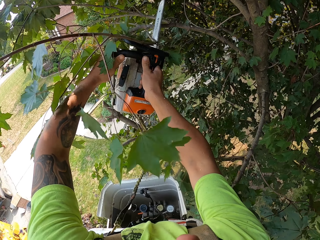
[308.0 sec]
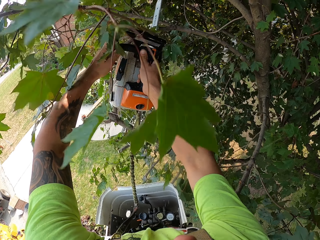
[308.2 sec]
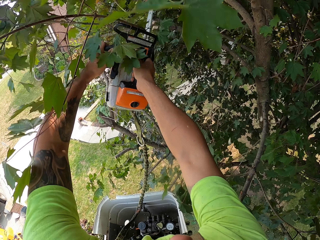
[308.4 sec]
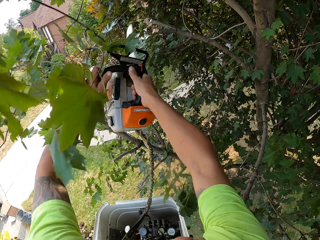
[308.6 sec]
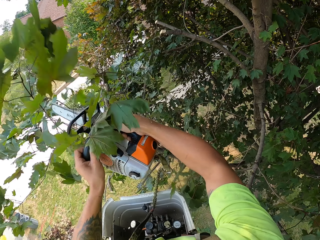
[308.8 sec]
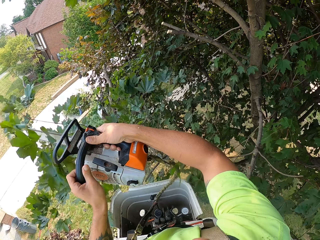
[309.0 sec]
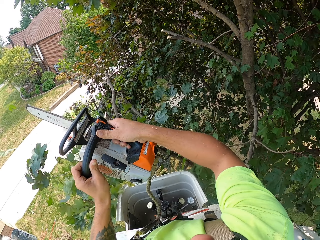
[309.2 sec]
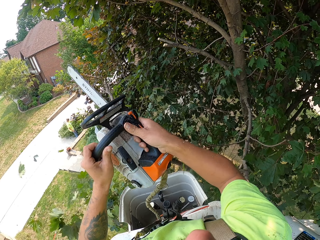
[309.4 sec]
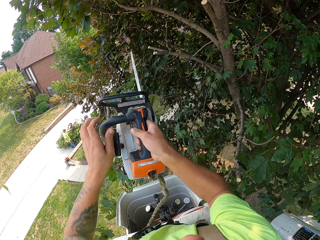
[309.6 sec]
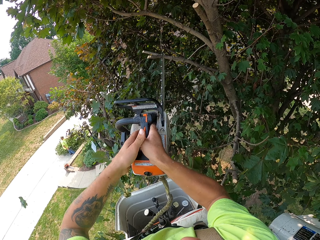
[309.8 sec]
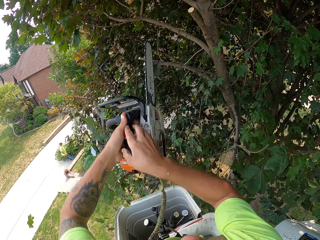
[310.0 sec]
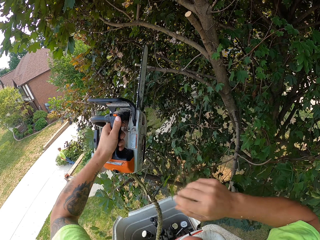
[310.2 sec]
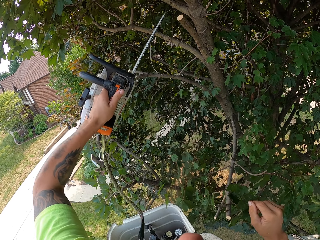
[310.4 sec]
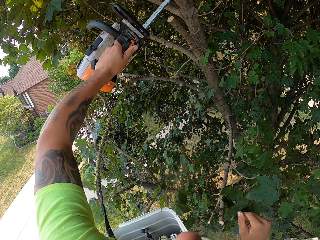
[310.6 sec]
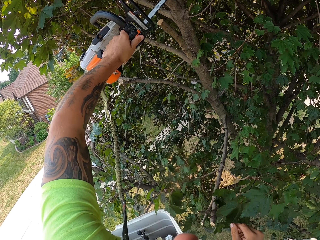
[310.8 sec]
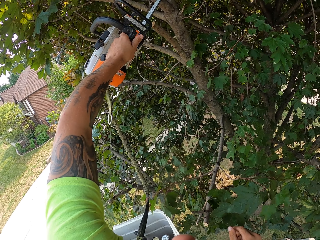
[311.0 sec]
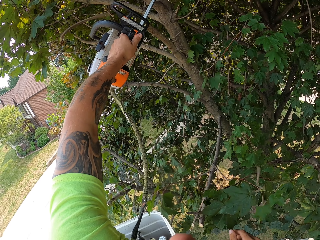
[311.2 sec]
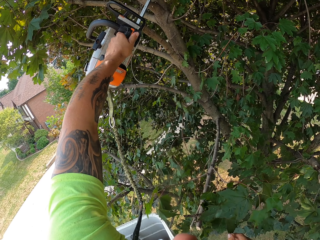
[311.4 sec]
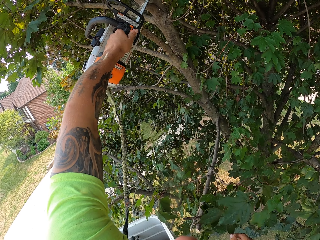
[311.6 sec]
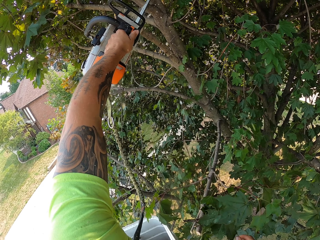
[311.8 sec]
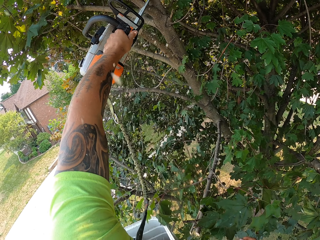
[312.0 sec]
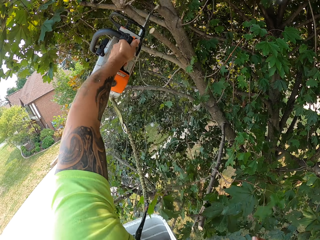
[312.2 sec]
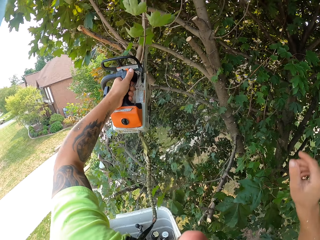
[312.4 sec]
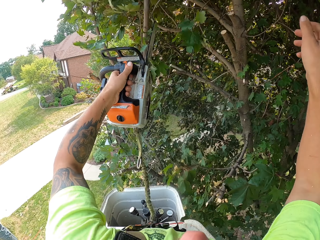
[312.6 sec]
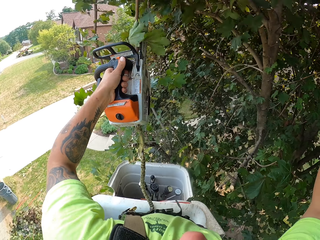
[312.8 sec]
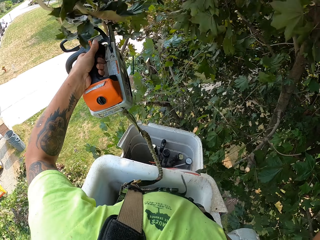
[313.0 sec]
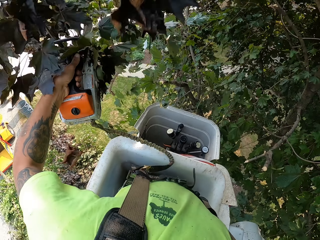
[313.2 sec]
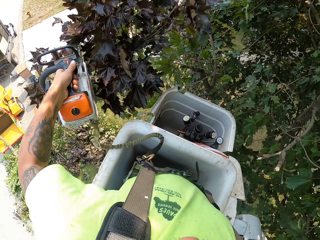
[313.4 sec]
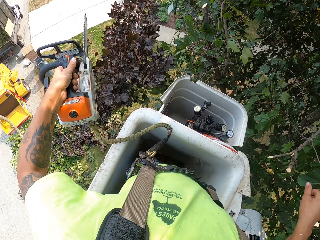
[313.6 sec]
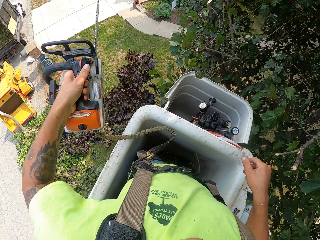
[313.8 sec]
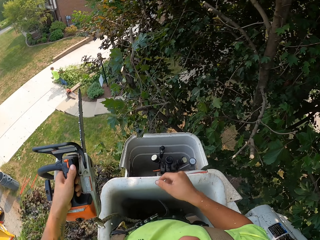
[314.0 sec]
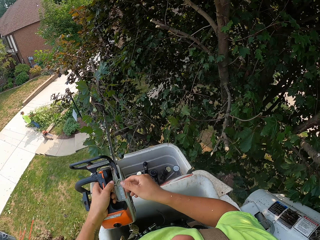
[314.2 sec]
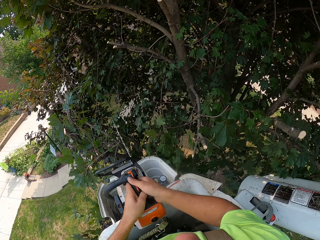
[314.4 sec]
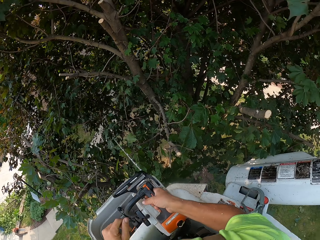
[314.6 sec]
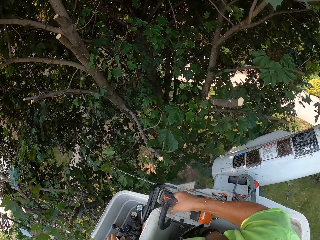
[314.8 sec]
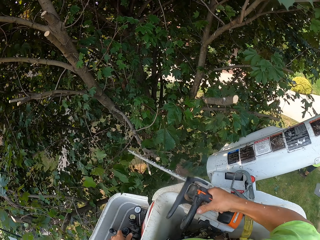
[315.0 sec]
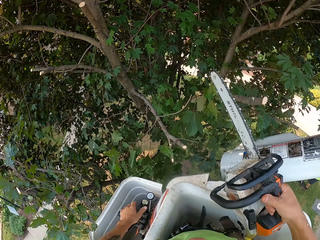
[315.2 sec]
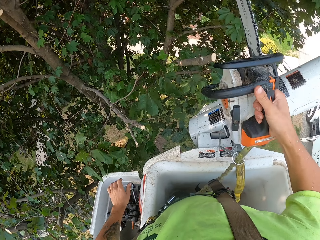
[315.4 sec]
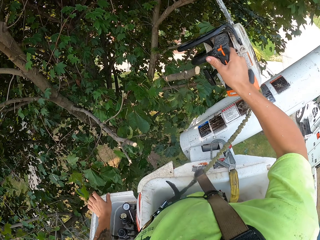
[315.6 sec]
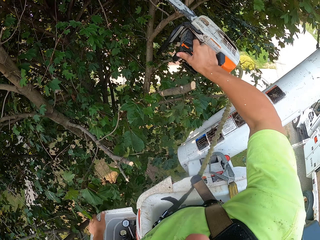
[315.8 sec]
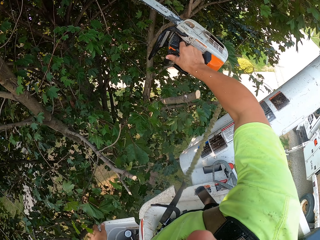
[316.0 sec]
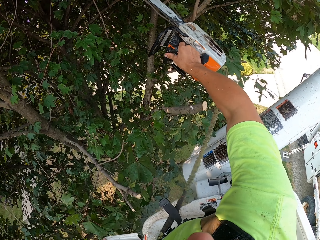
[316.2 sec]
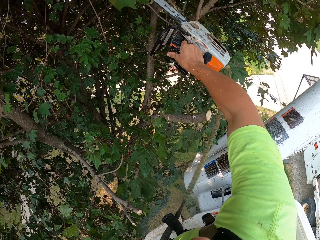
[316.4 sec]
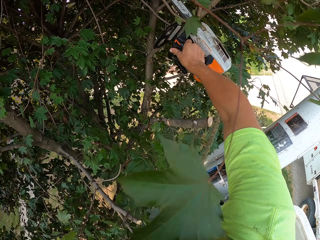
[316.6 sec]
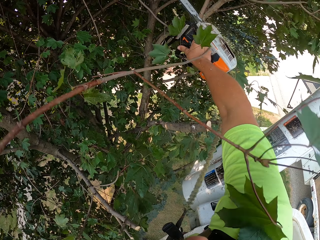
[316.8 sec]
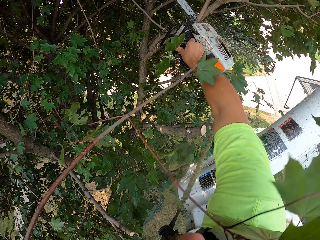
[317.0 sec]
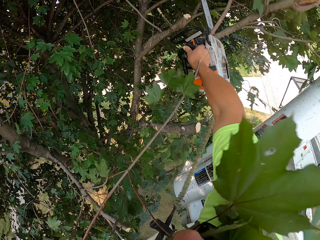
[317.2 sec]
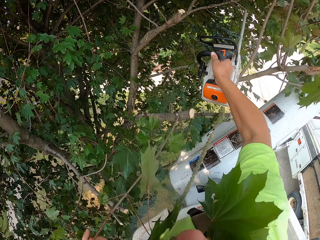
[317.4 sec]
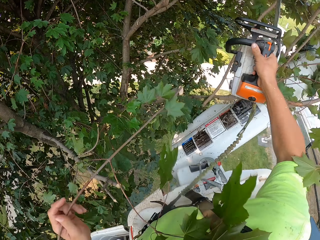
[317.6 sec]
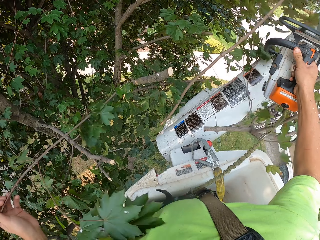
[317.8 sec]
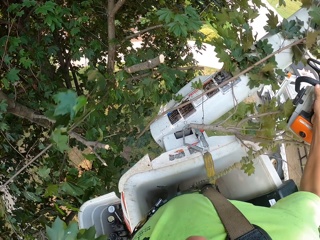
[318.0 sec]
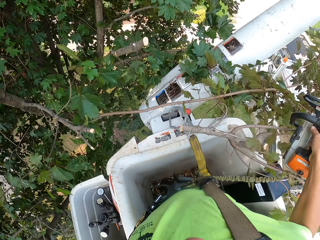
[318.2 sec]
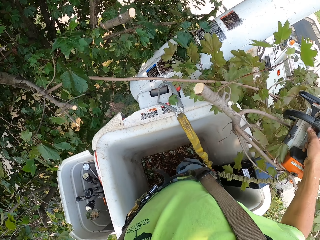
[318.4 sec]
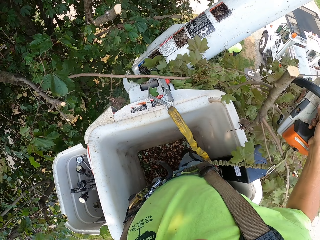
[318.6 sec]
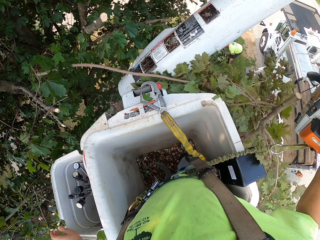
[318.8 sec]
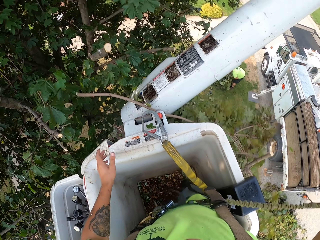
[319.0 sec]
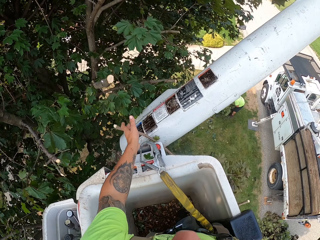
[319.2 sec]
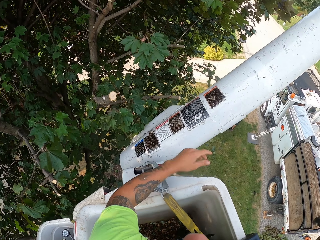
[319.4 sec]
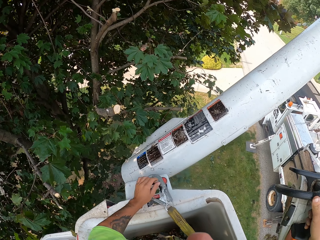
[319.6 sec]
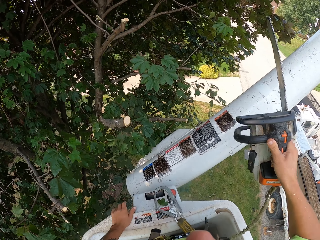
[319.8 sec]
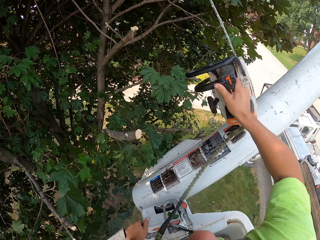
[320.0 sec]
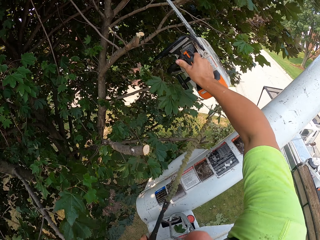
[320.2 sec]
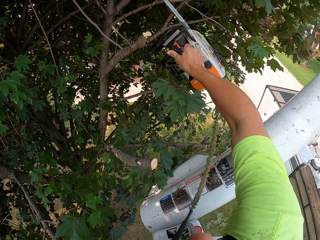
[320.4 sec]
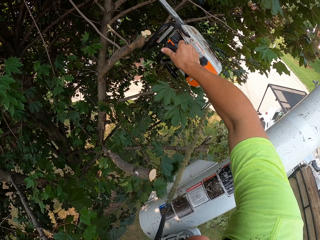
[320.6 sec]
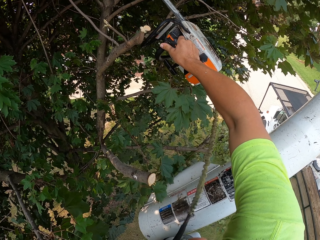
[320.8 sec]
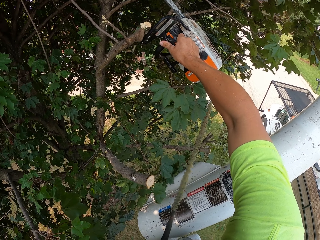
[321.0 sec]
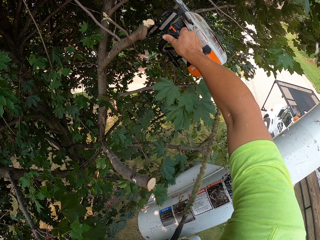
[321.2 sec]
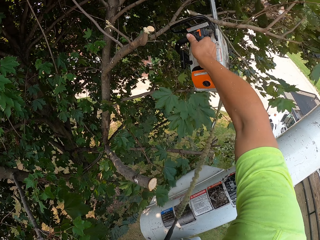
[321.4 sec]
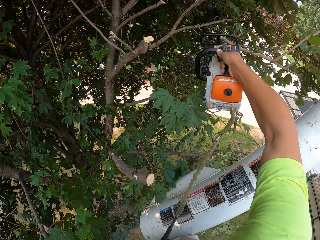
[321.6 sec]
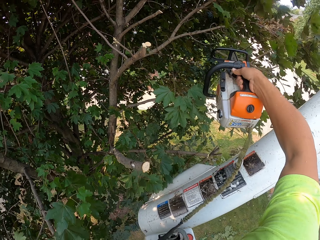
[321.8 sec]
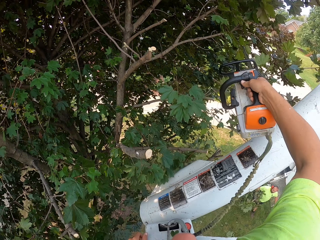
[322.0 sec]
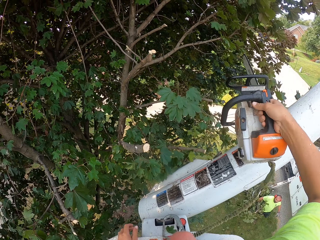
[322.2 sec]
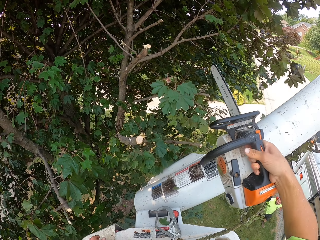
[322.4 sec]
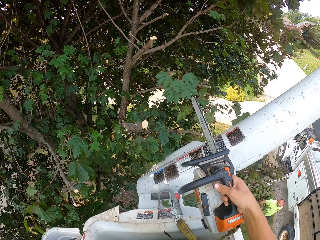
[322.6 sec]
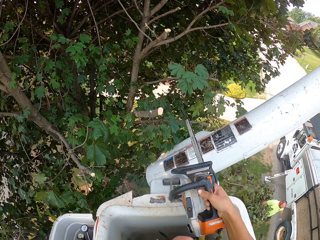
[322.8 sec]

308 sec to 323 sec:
The camera wearer cuts a tree branch on the tree with the chainsaw in both hands. He transfers the chainsaw from his right hand to his left hand. He cuts a tree branch on the tree with the chainsaw in both hands. He transfers the chainsaw from his left hand to his right hand. He cuts a tree branch on the tree with the chainsaw in both hands. He pushes the tree branch on the cherry picker to the ground with his left hand. He cuts a tree branch on the tree with the chainsaw in both hands.

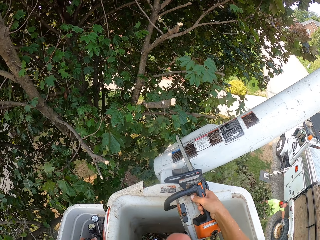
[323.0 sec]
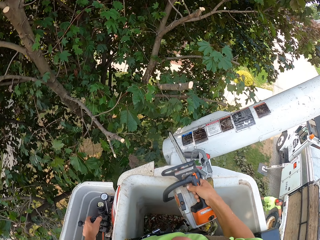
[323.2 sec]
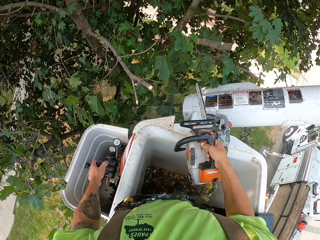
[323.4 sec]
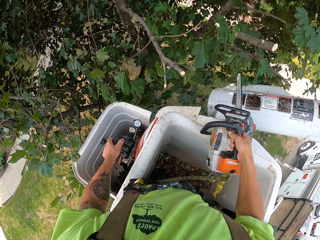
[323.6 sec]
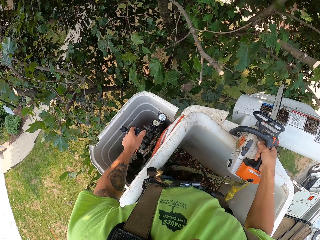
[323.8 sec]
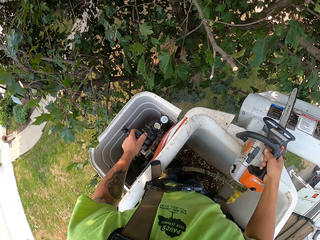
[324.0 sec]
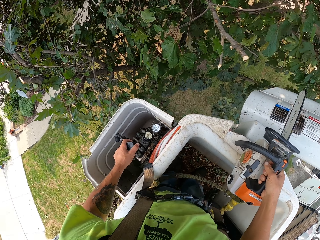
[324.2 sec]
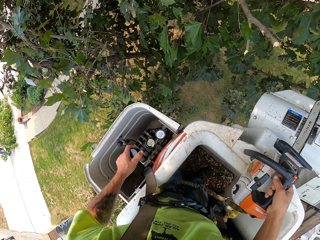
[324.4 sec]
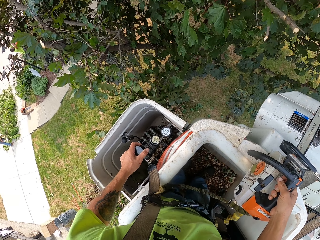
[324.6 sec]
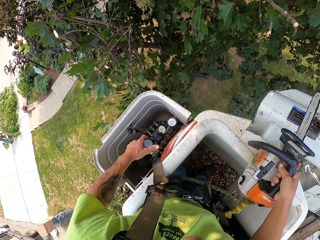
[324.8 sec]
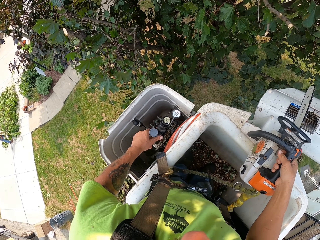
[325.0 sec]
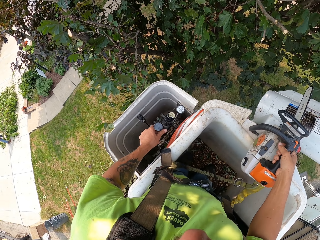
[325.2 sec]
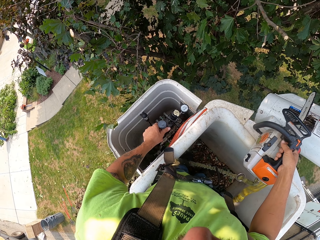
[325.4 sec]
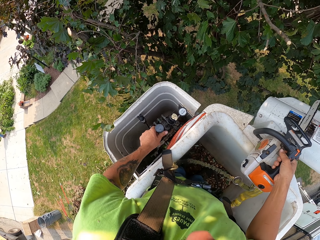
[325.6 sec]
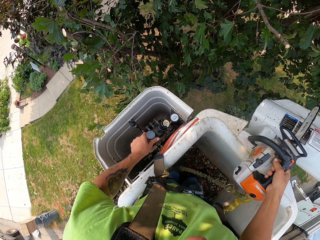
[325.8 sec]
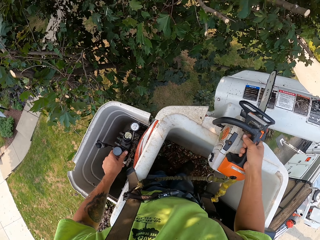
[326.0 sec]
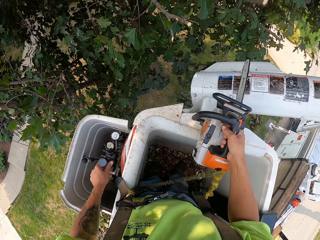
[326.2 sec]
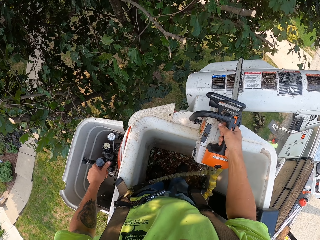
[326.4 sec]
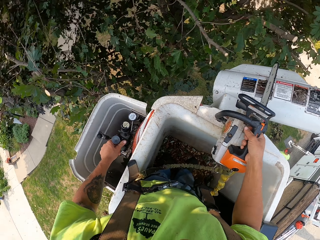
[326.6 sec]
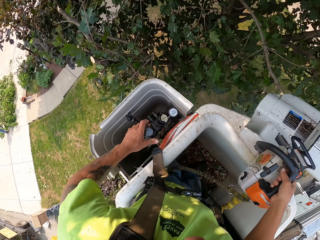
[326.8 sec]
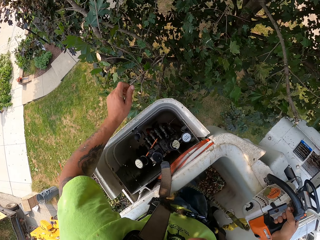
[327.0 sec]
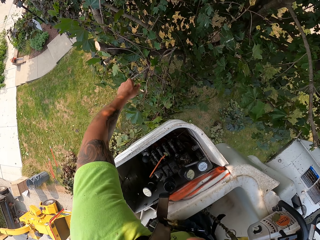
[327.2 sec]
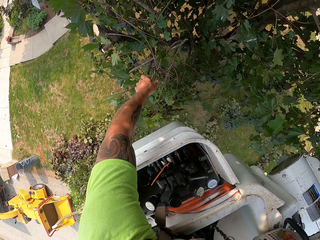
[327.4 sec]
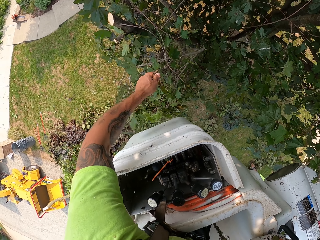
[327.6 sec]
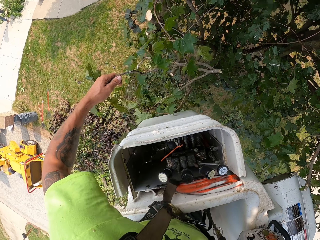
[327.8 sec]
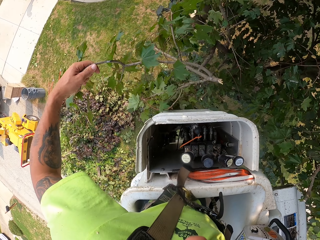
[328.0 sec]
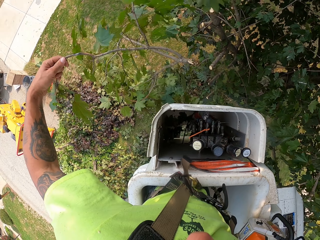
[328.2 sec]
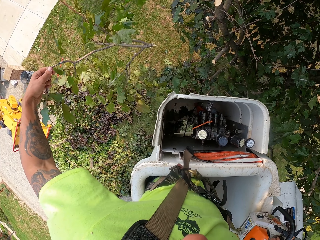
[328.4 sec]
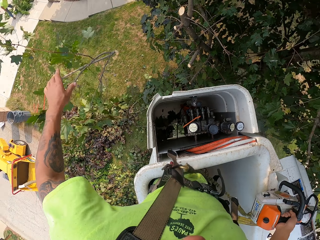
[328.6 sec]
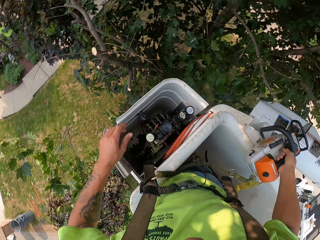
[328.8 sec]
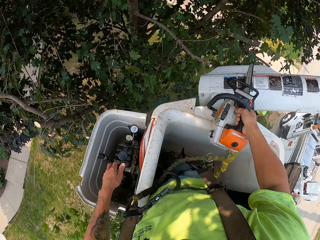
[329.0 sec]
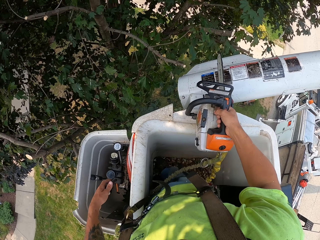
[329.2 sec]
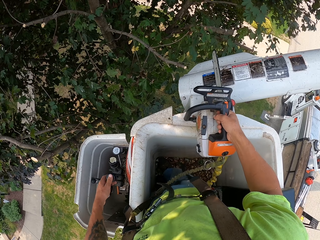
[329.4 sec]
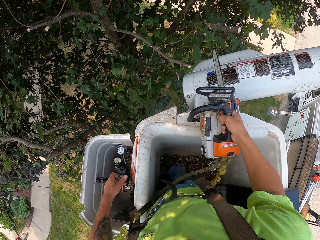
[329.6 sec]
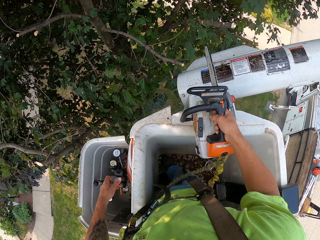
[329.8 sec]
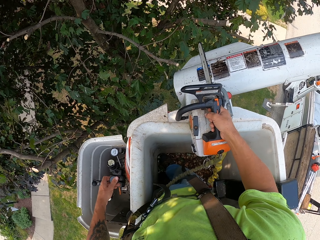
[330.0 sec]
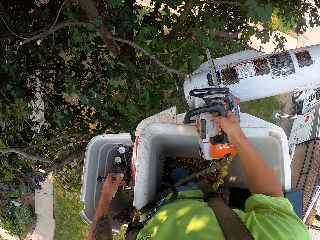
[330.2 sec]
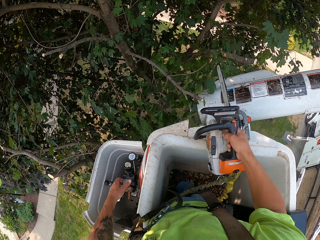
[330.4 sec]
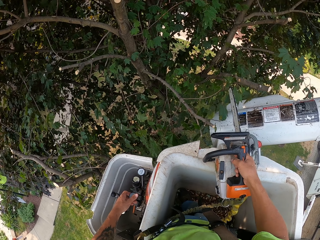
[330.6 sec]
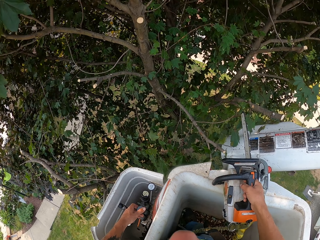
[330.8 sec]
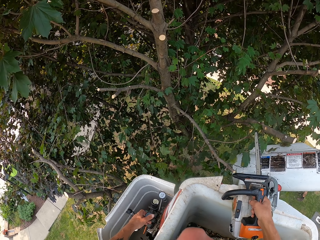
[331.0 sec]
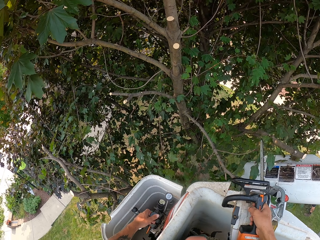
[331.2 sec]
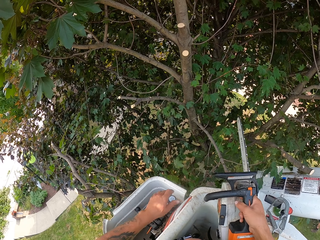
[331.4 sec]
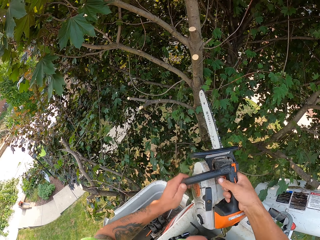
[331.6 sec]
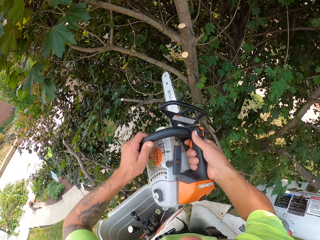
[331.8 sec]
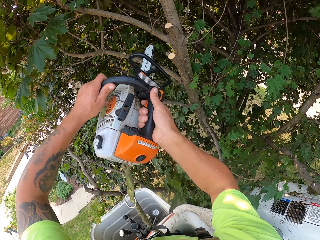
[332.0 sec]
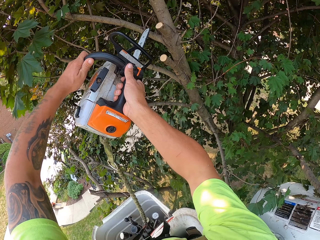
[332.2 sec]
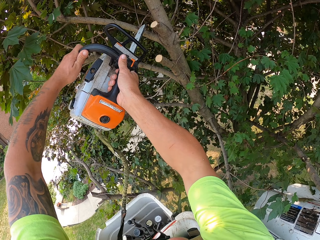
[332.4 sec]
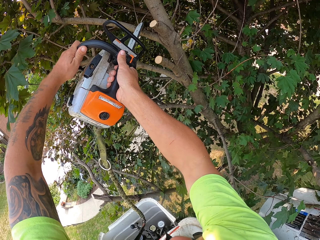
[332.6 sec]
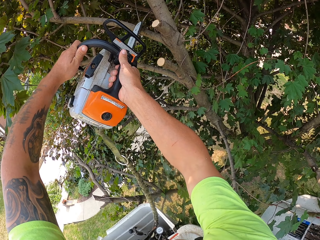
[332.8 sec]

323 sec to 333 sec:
The camera wearer moves the cherry picker with the control lever in his left hand. He picks up a tree branch with his left hand. He throws the tree branch on the ground with his left hand. He moves the cherry picker with the control lever in his left hand. He holds the chainsaw with both hands.
